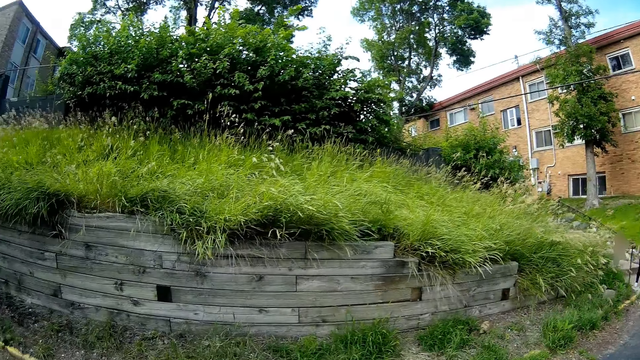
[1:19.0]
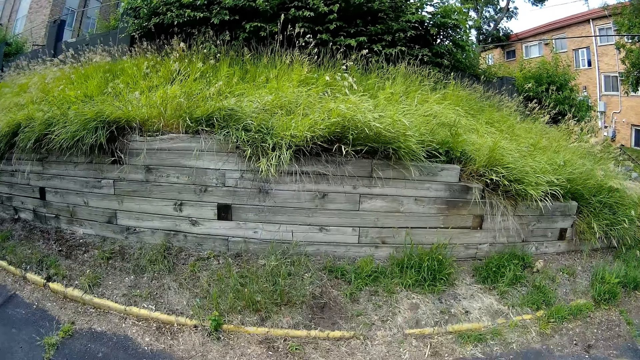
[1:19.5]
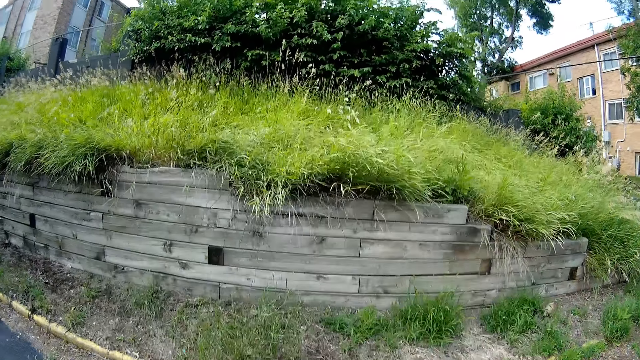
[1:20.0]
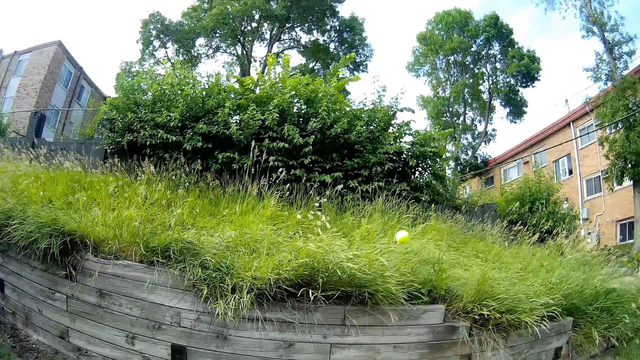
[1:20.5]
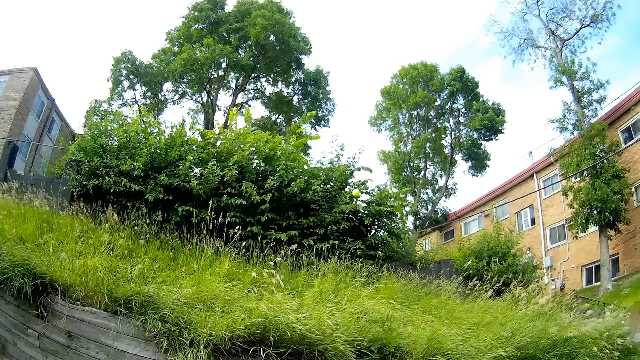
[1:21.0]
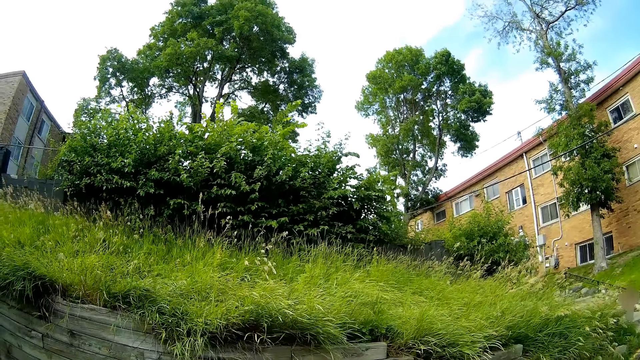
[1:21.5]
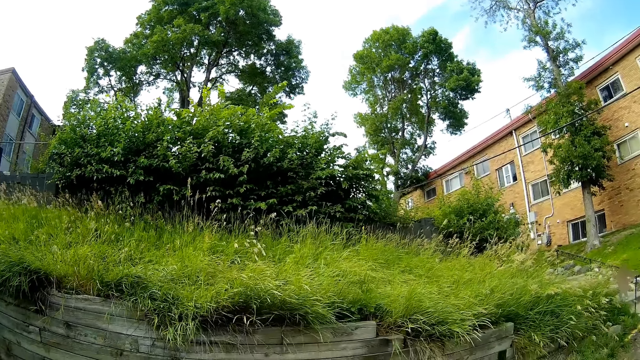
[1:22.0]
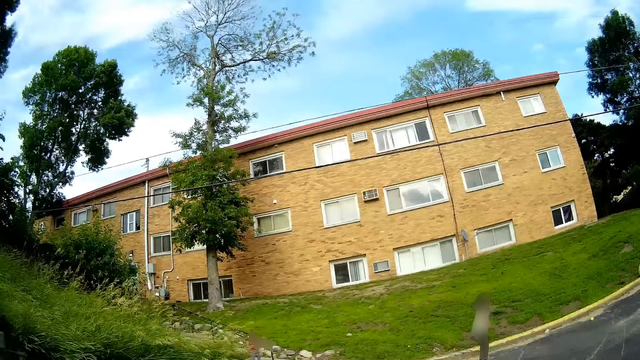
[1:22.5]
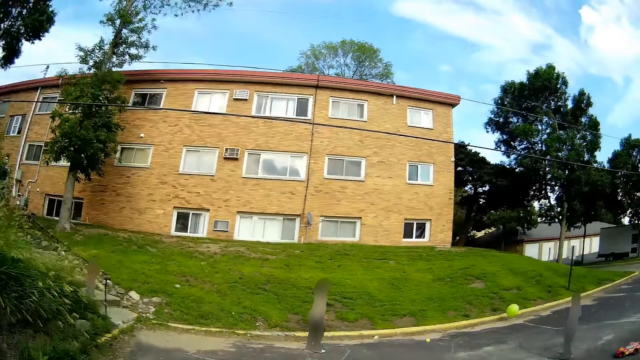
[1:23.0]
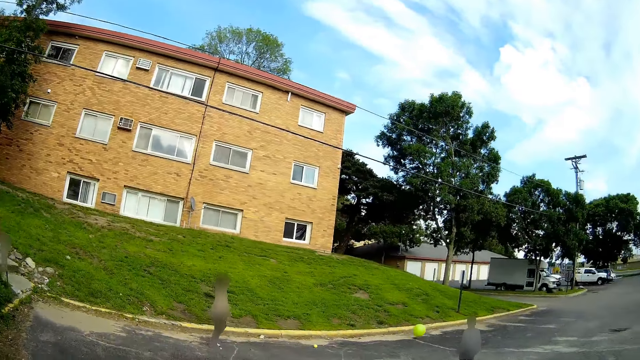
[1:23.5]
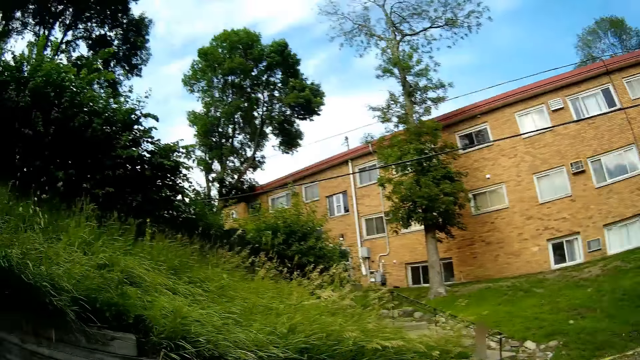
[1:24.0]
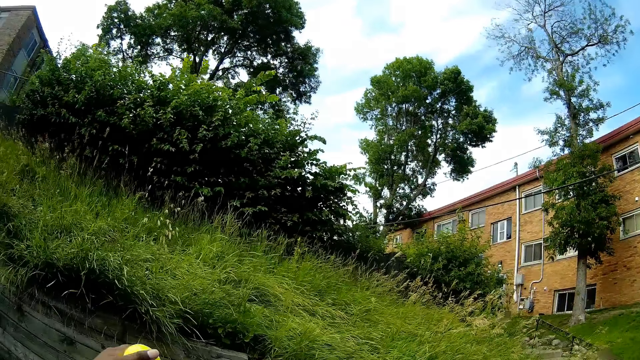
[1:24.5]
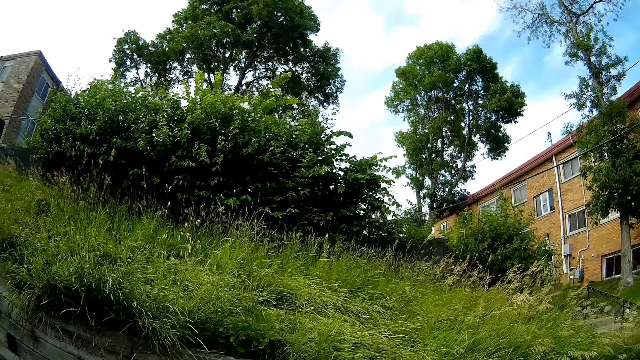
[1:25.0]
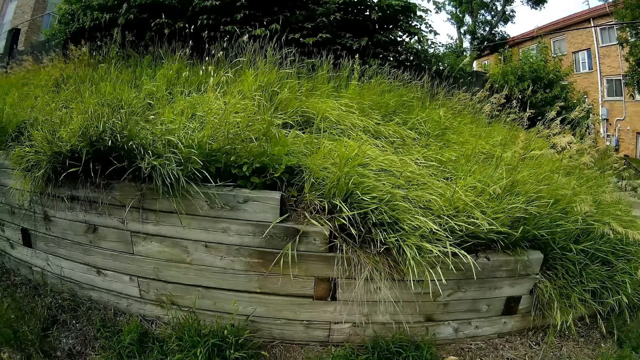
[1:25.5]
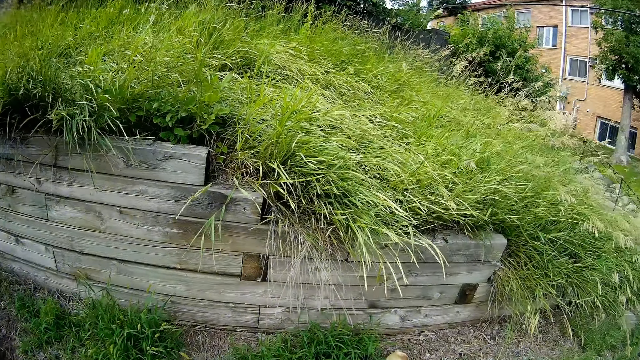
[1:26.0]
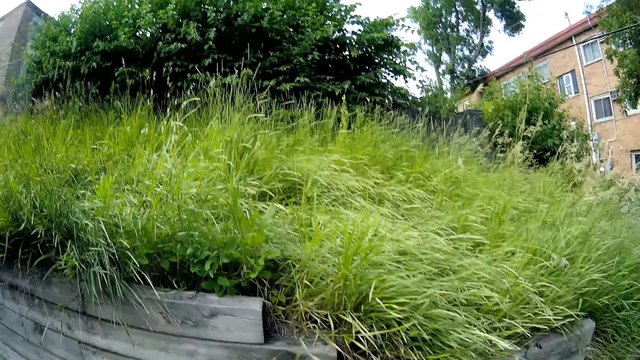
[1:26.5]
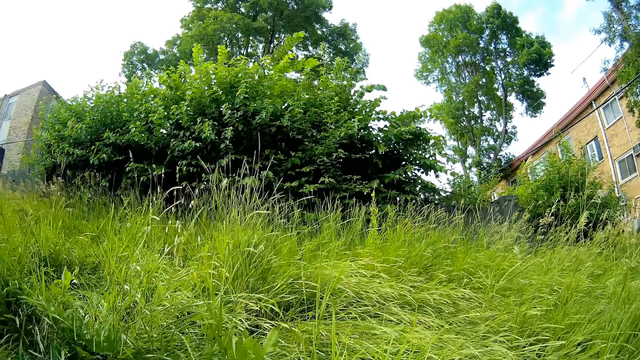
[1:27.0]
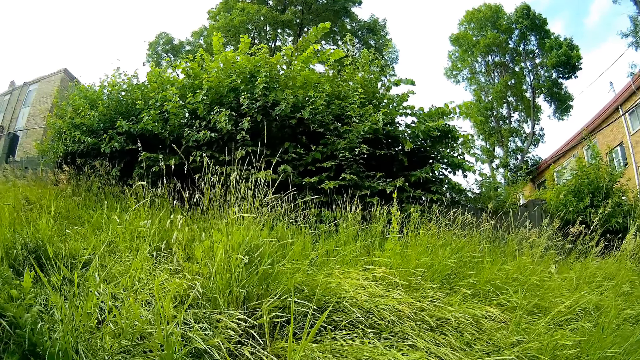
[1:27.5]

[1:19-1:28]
The camera wearer bounces the tennis ball on the ground with her right hand. She converses with a girl. She moves towards the grass edge.

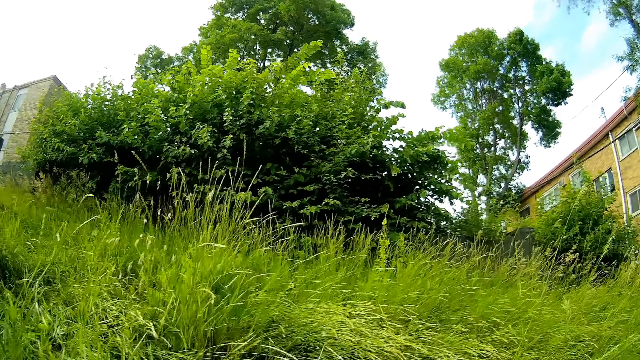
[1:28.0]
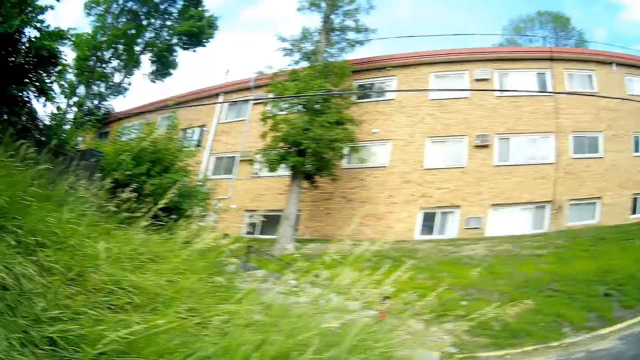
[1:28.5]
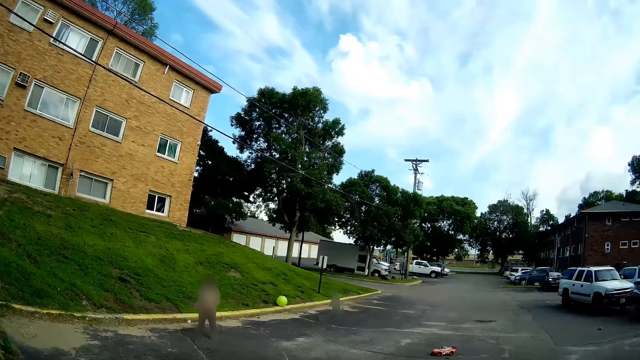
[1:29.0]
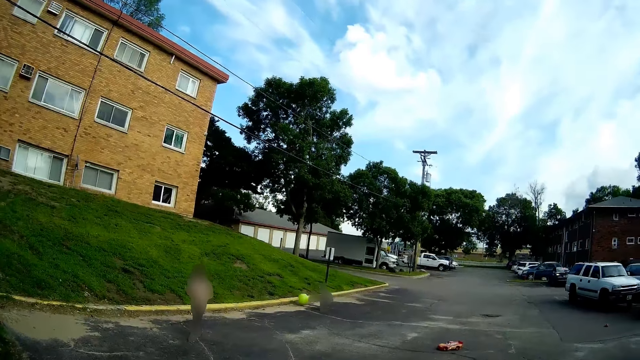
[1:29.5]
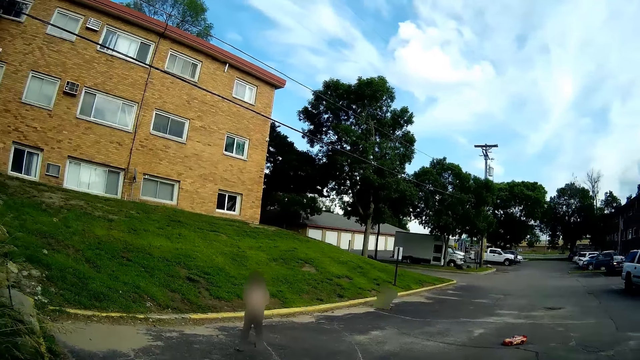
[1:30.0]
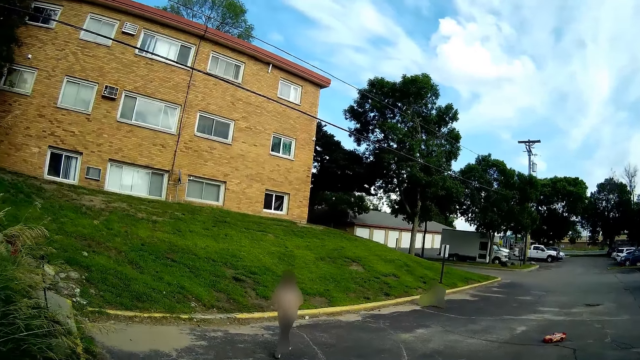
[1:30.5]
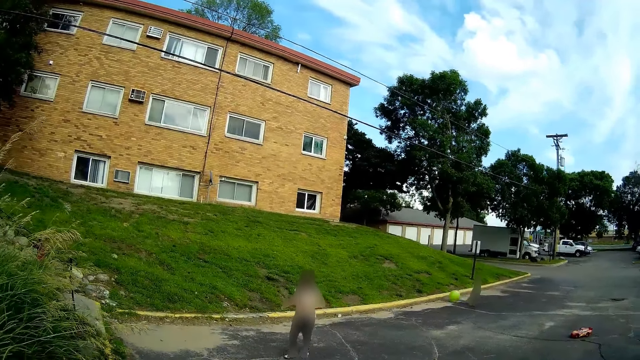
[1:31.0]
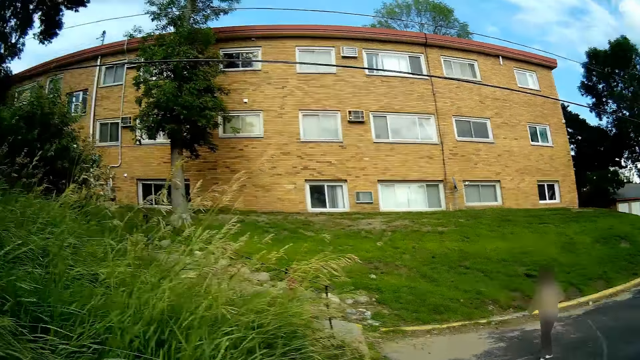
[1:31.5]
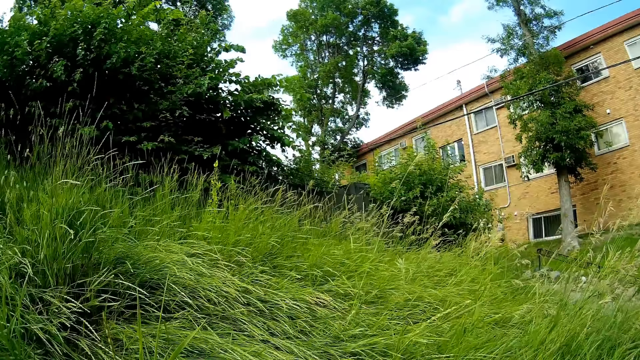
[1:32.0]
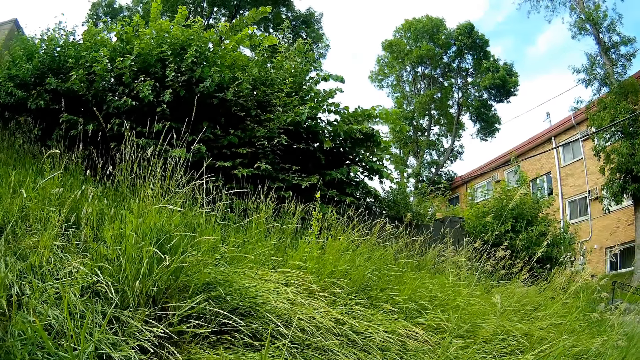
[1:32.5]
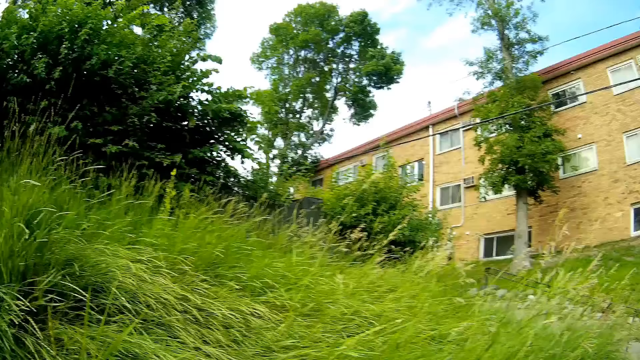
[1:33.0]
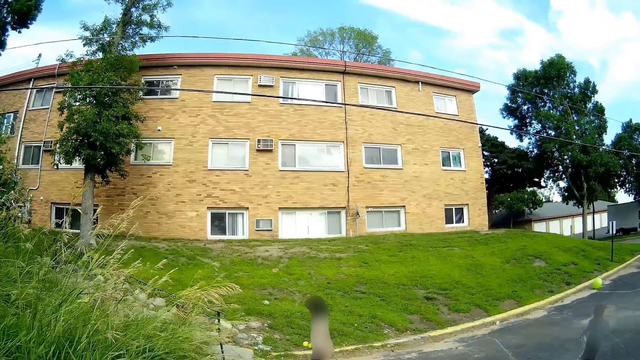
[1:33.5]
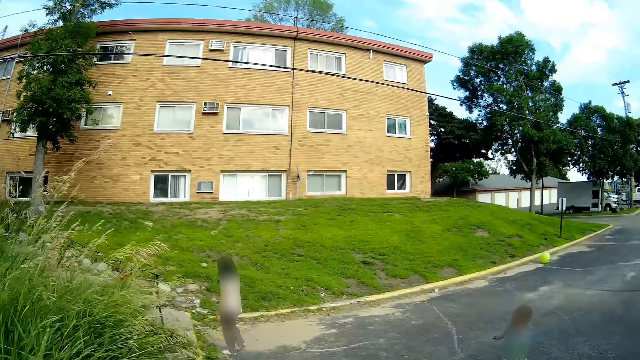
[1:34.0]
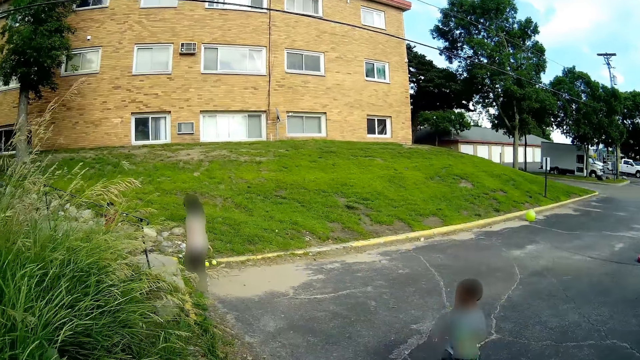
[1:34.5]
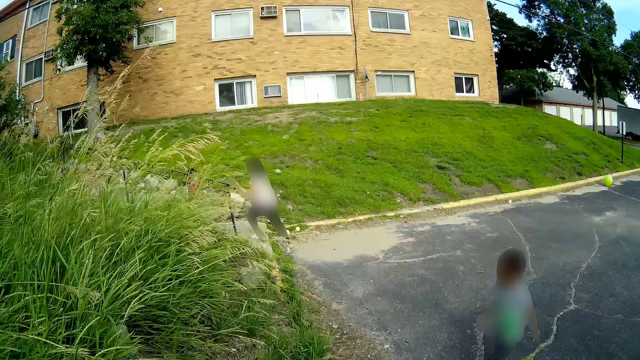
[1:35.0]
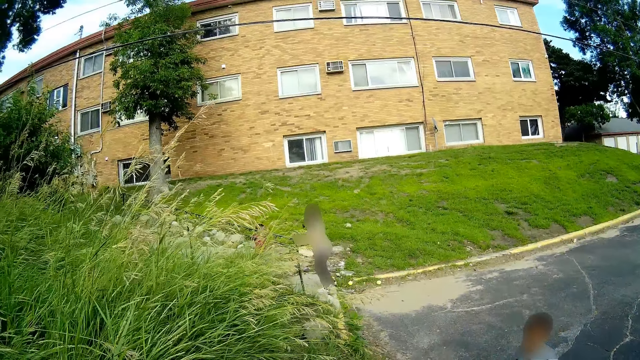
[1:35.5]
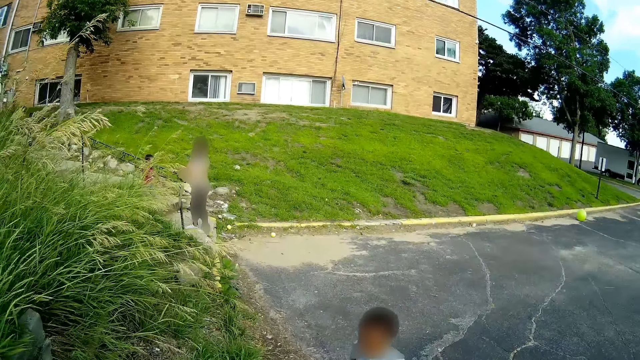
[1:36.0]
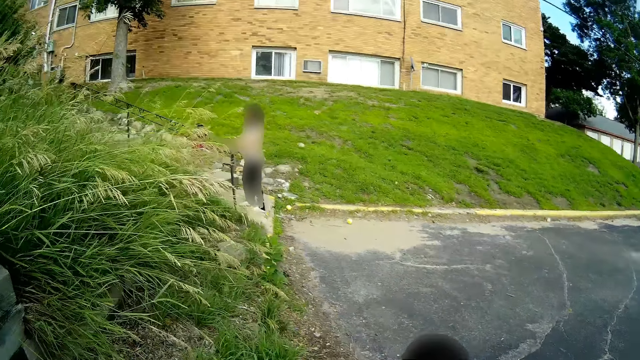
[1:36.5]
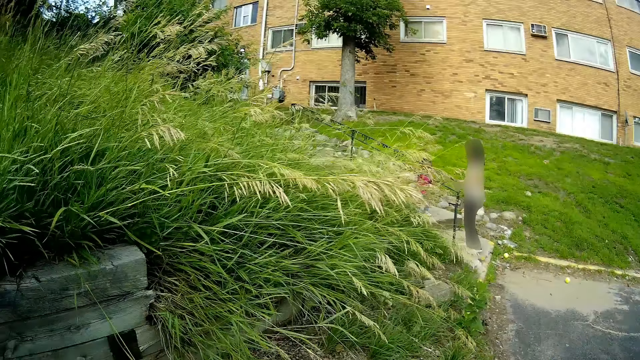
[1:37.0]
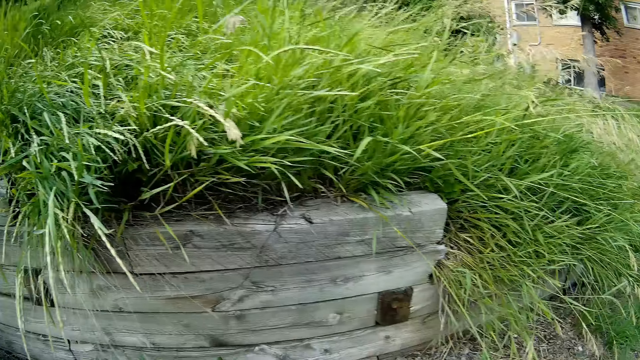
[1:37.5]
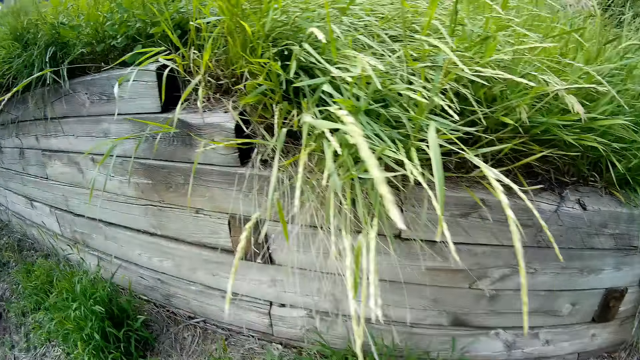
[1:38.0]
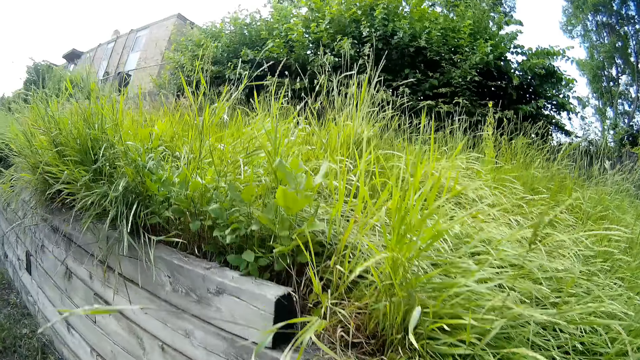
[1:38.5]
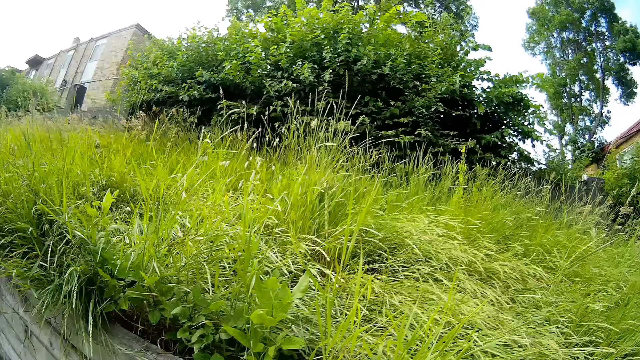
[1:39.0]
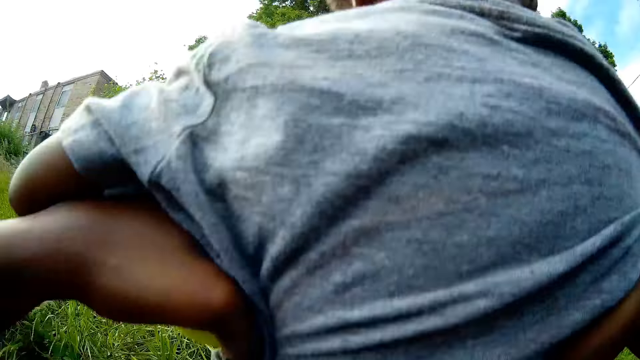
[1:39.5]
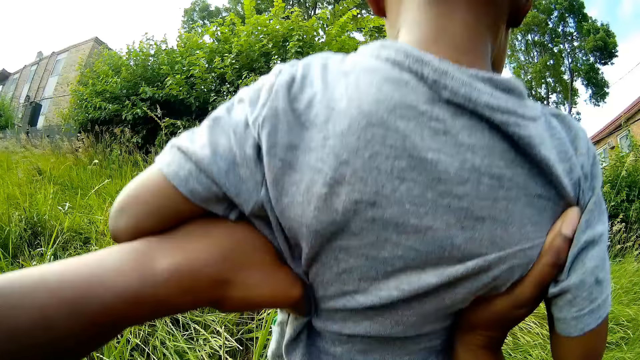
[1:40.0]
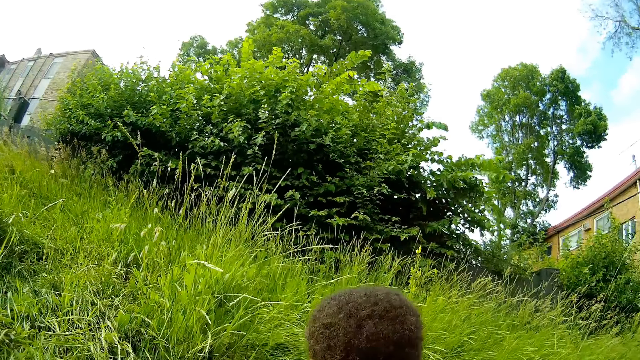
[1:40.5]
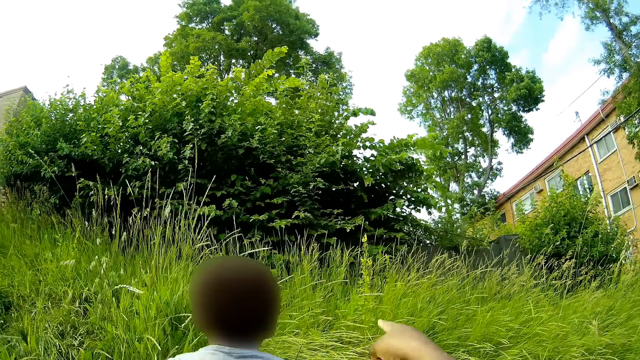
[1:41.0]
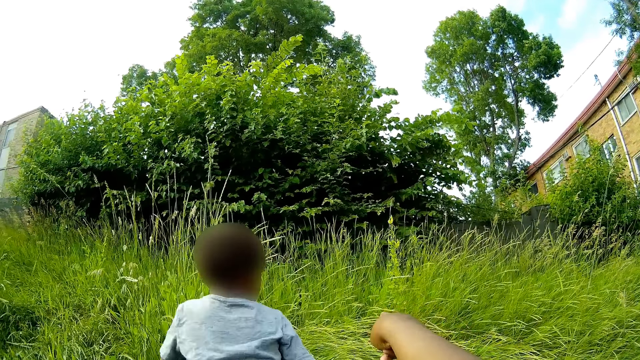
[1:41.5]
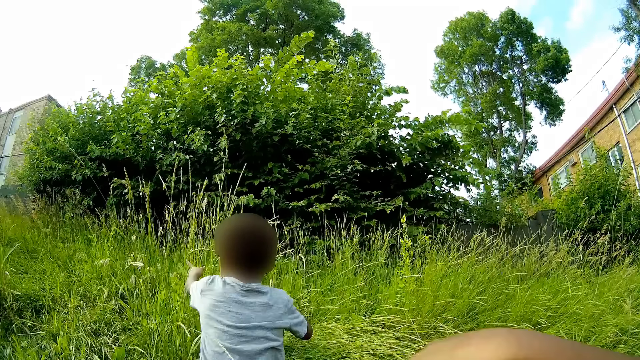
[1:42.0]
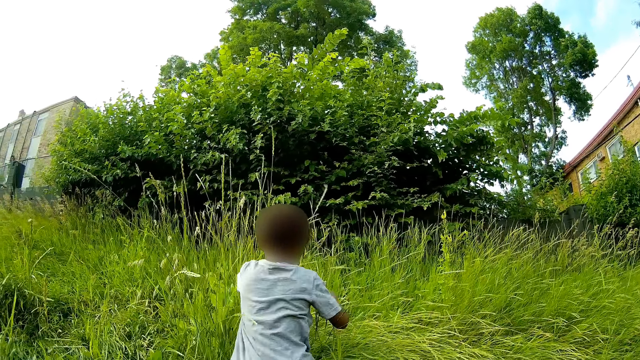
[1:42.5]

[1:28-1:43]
The camera wearer calls out a girl. The girl picks the big ball from the ground with both hands. The girl moves towards the camera wearer. The camera wearer looks around. The girl runs towards the camera wearer. Another girl climbs up a staircase. The camera wearer carries the first girl with both hands into a busy area. They converse with the first girl. The first girl walks through the grass. The camera wearer points with the finger. The first girl converses with the camera wearer. The first girl walks through the grass.
